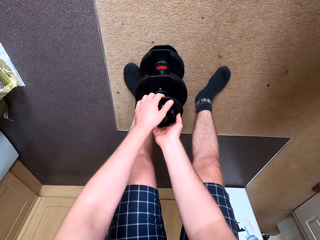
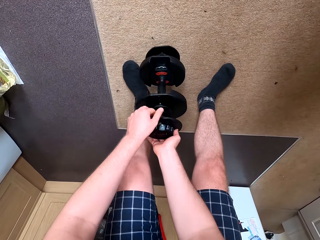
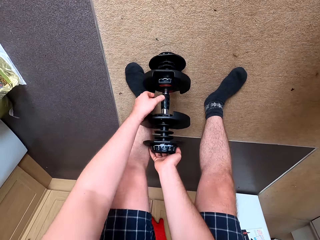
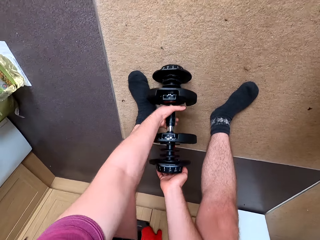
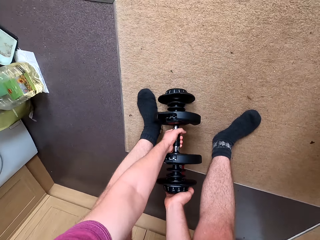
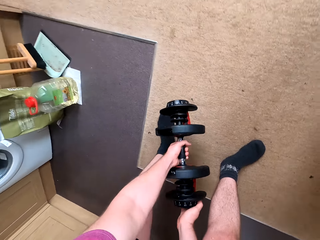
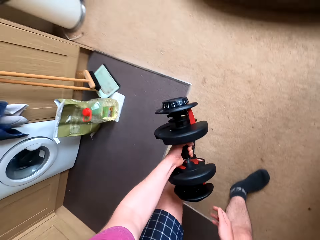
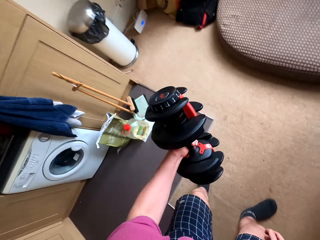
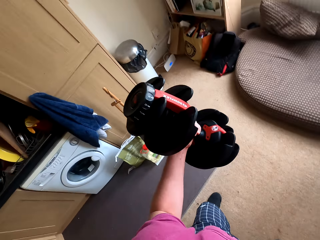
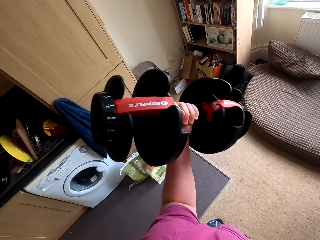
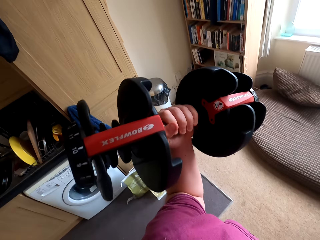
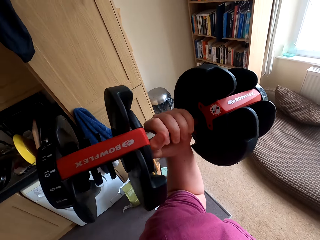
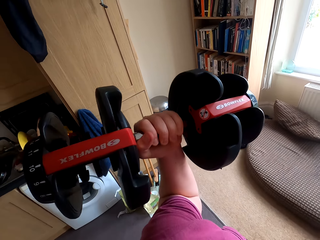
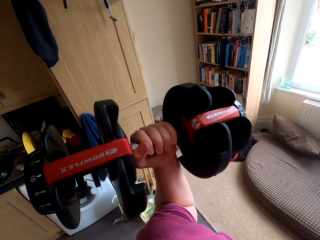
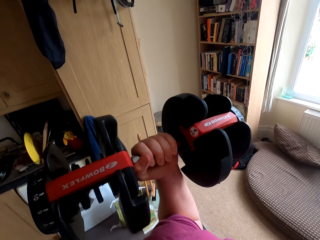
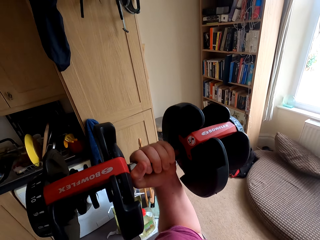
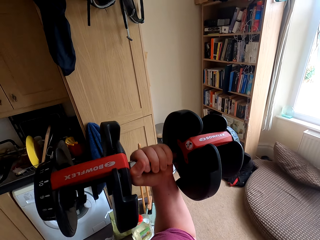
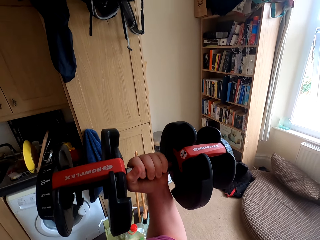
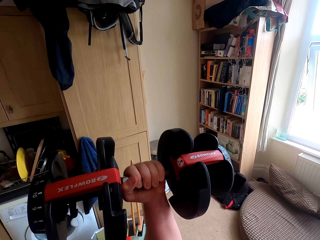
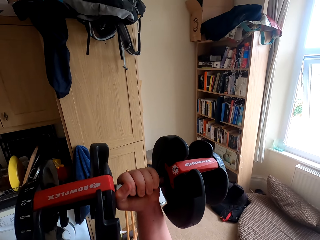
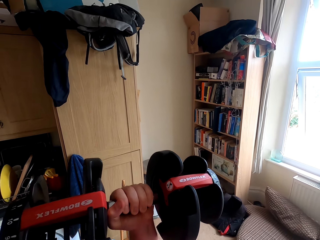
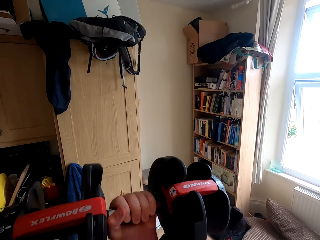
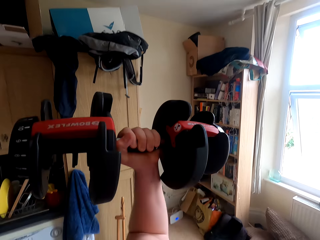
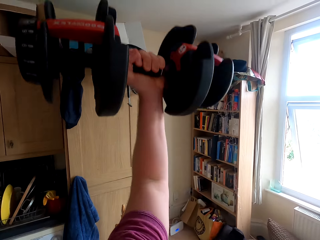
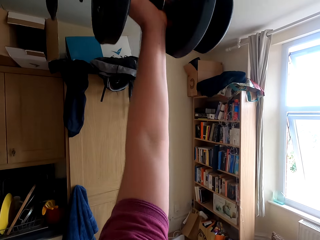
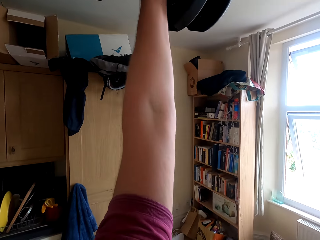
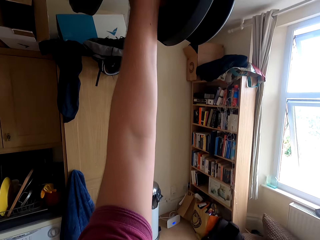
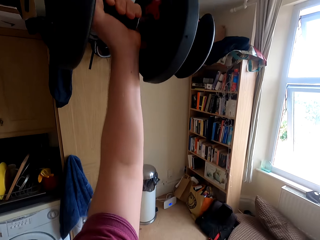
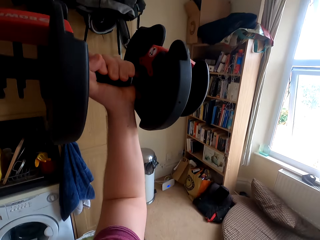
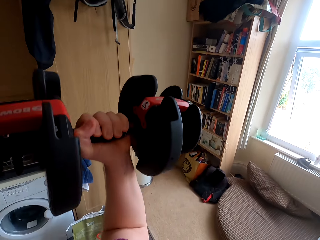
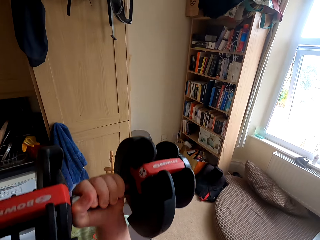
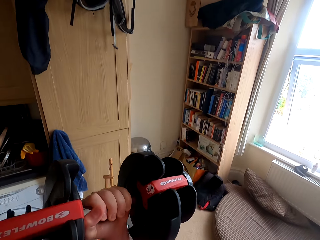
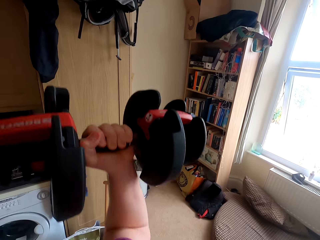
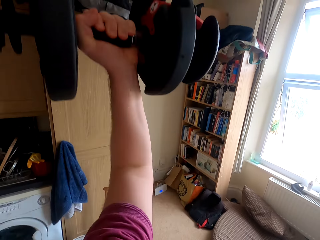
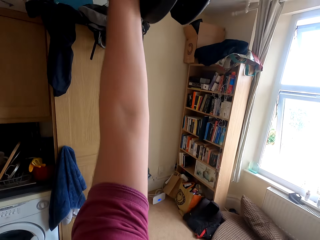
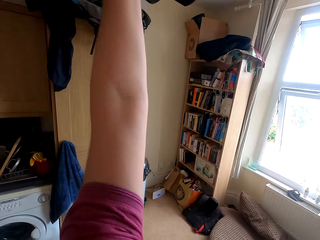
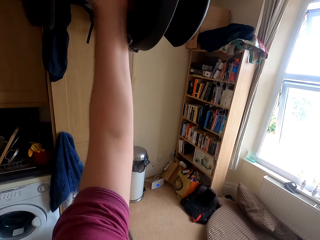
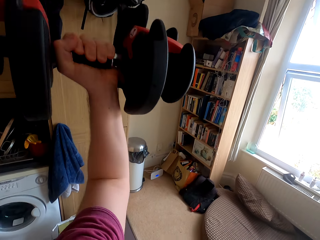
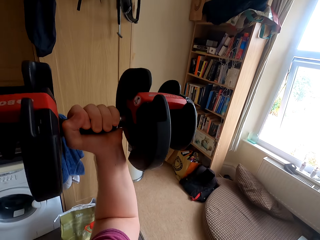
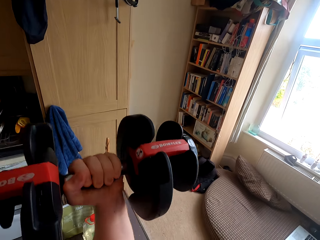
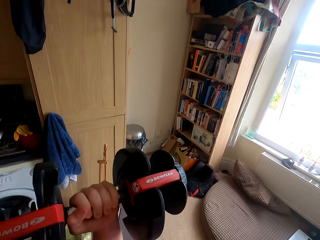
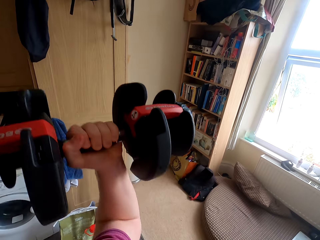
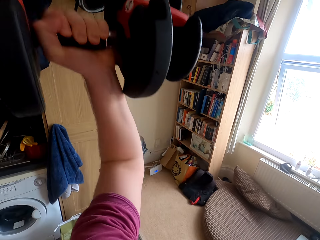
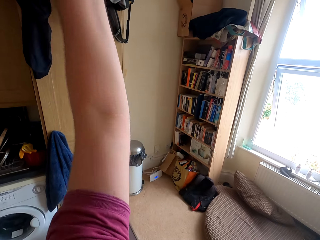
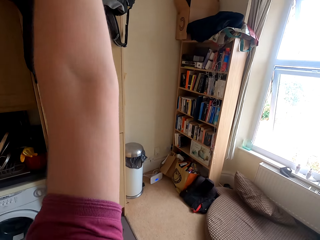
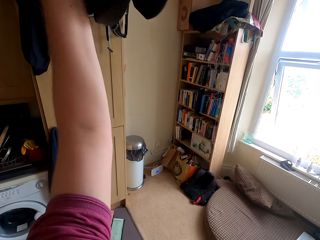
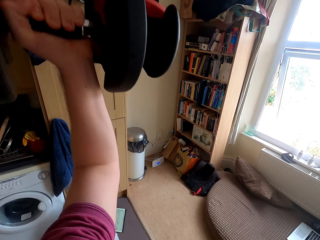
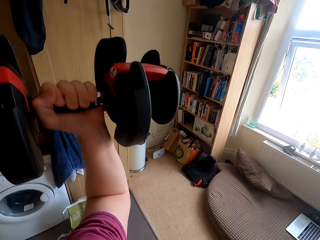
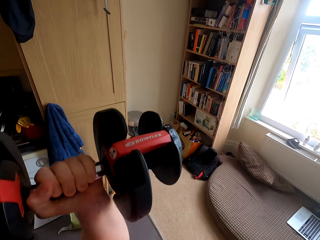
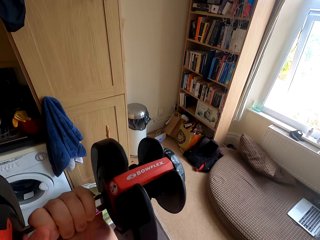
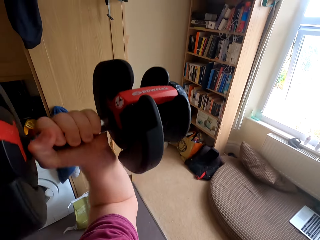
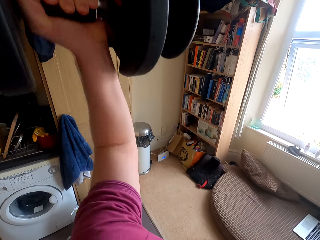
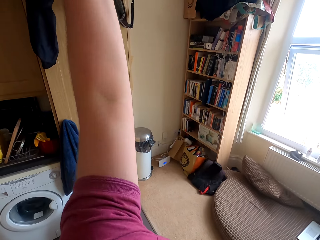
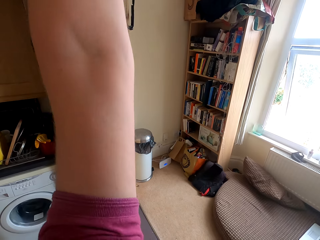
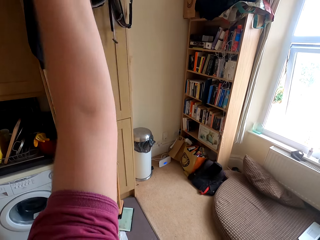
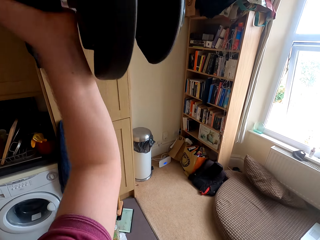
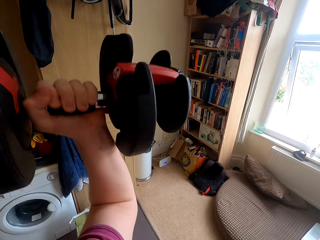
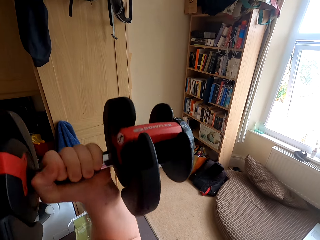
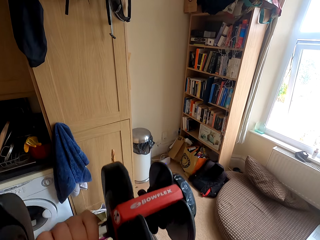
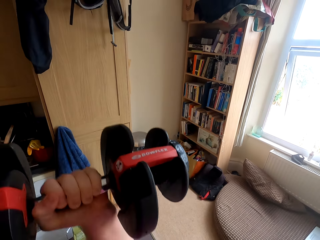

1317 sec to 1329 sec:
The camera wearer picks up the dumbbell on the floor. They lift the dumbbell. They lift the dumbbell with the left hand.

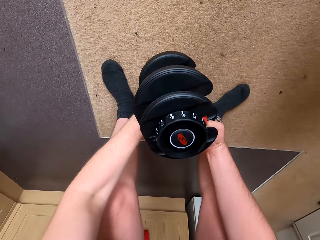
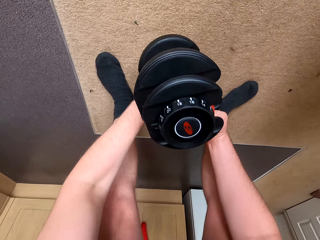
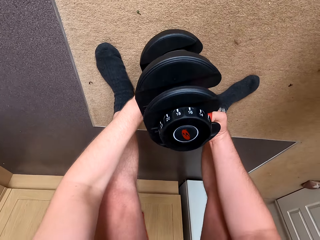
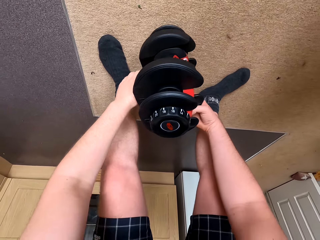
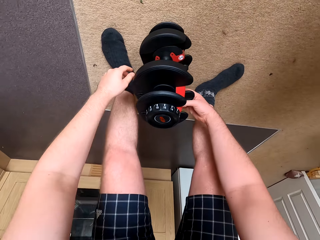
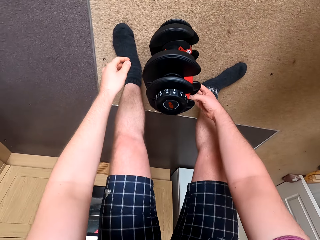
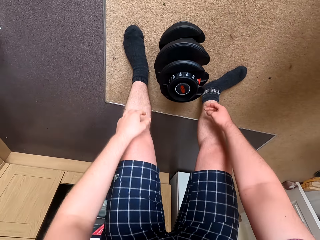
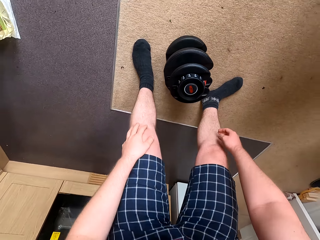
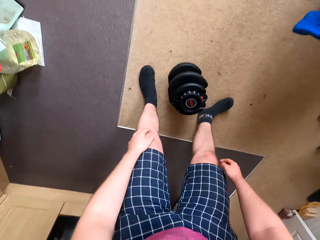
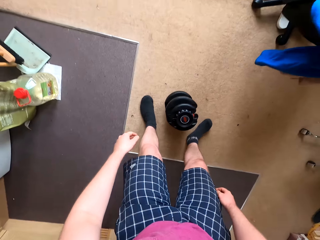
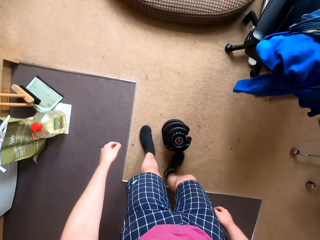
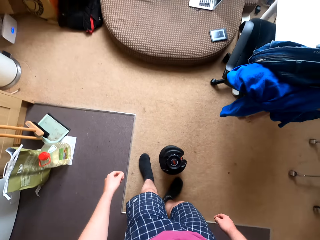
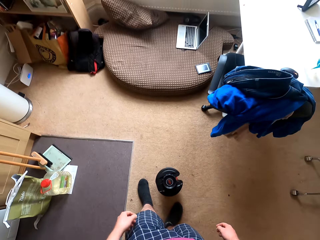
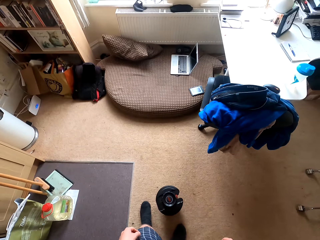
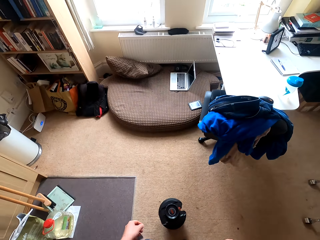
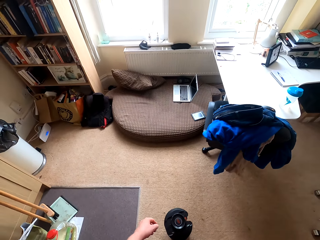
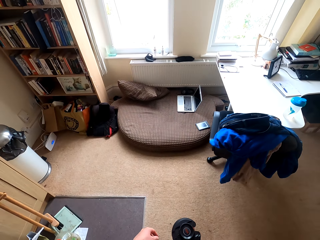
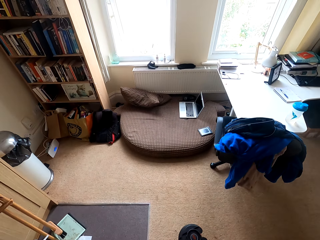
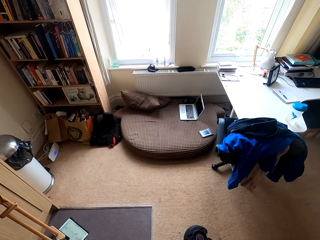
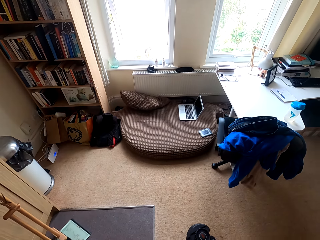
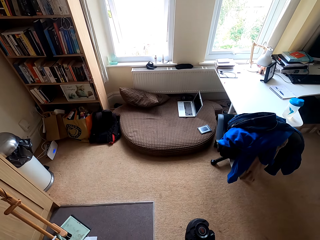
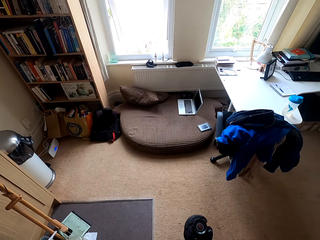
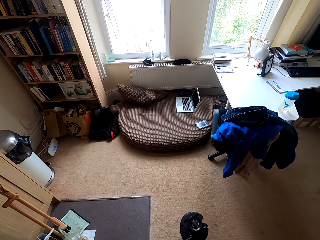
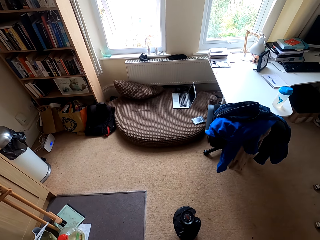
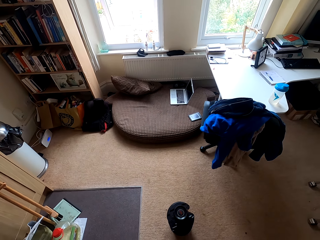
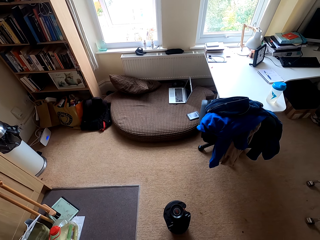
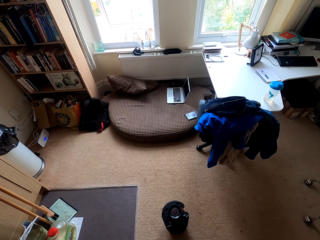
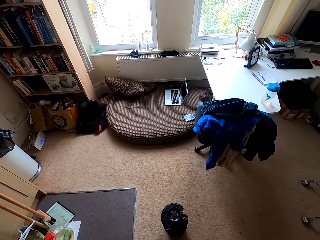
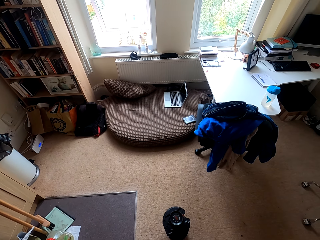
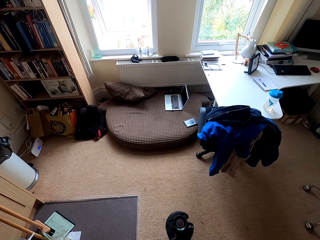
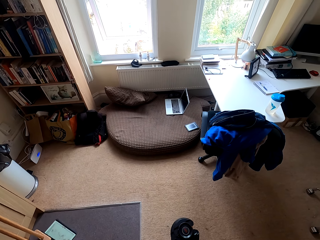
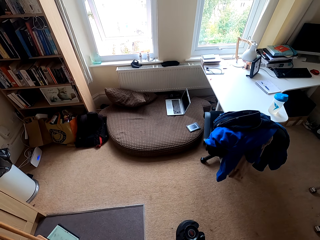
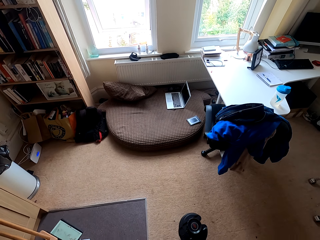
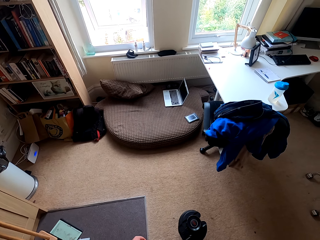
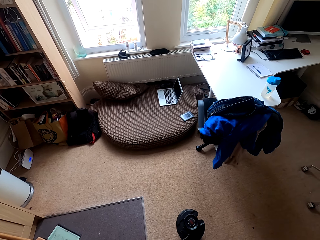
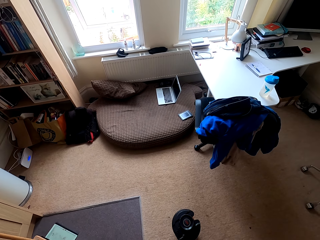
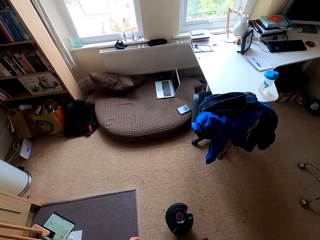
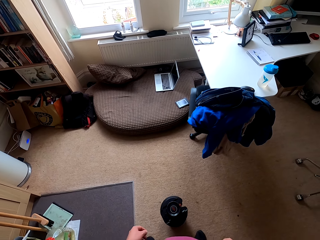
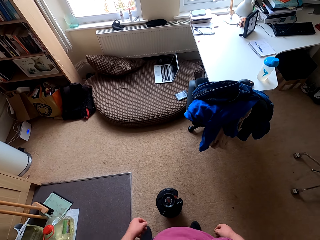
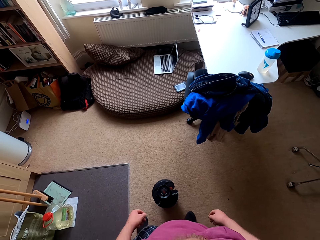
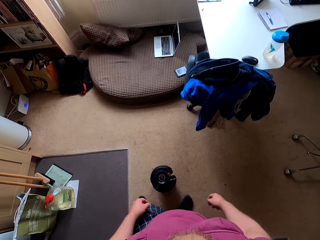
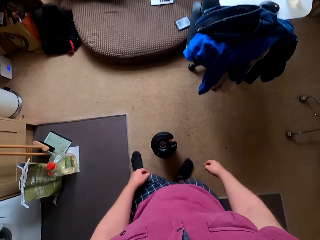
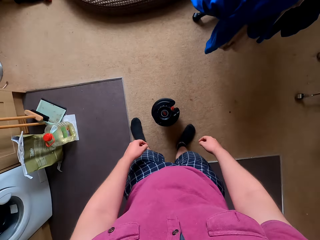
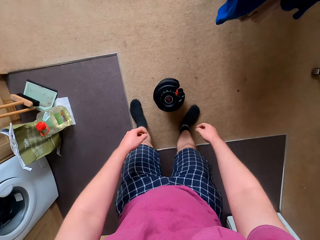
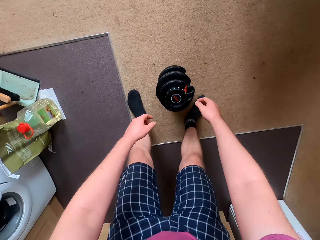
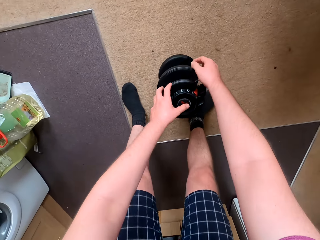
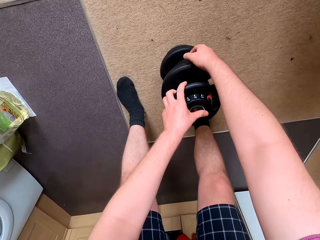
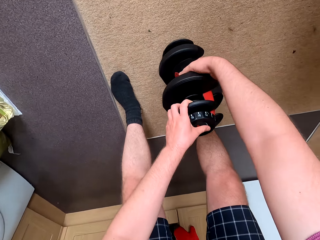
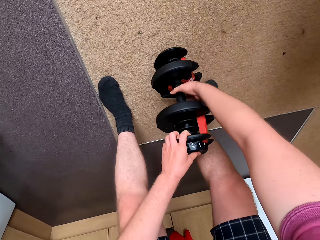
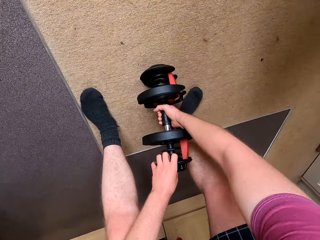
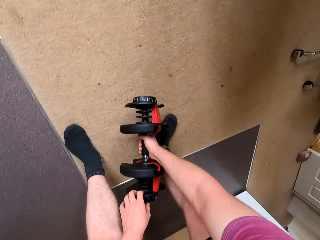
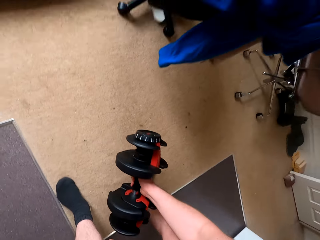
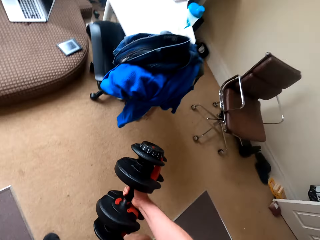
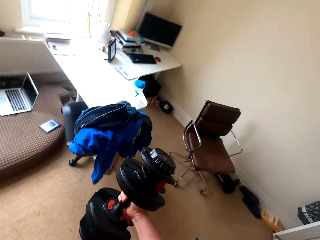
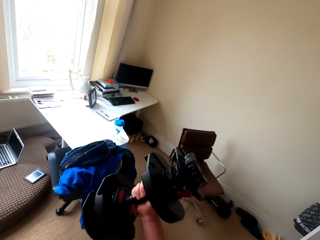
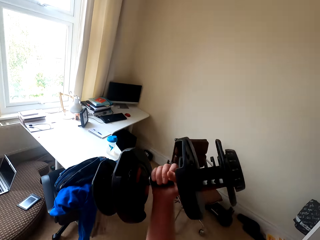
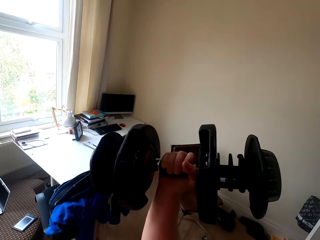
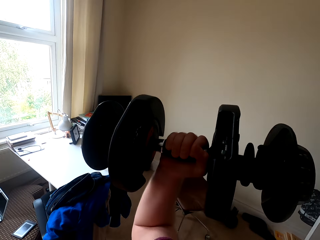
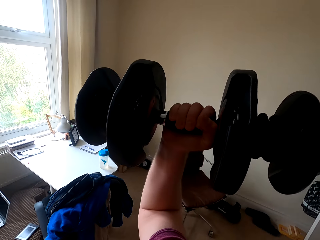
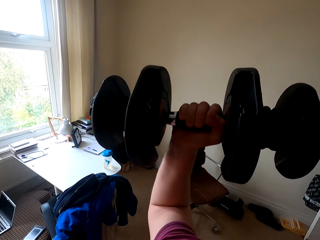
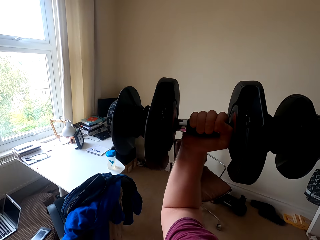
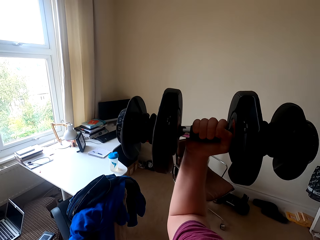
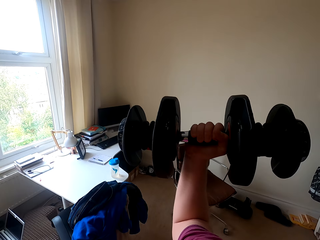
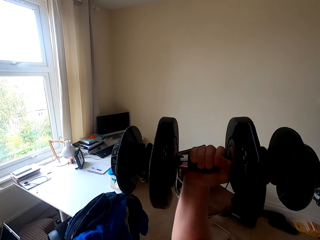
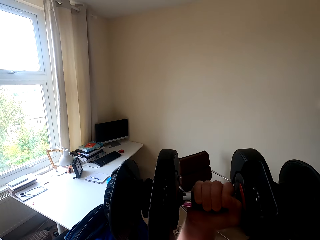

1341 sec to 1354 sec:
The camera wearer puts the dumbbell on the floor. They stare at the room. They pick up the dumbbell on the floor. They lift the dumbbell.
